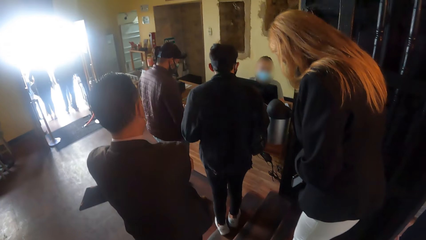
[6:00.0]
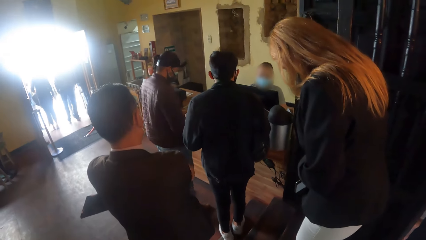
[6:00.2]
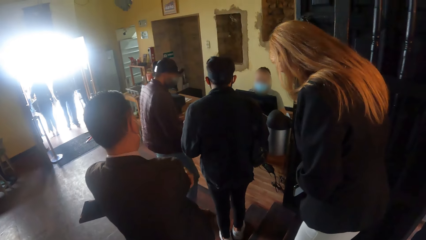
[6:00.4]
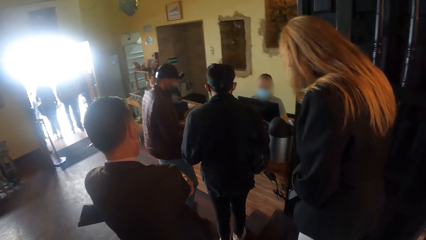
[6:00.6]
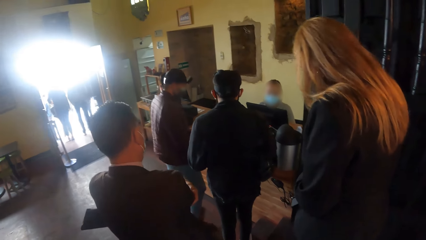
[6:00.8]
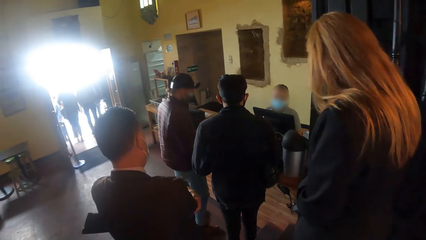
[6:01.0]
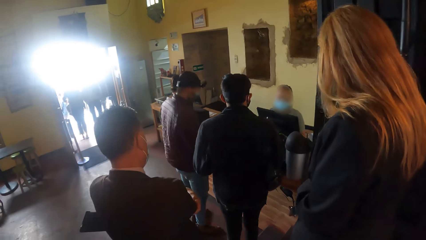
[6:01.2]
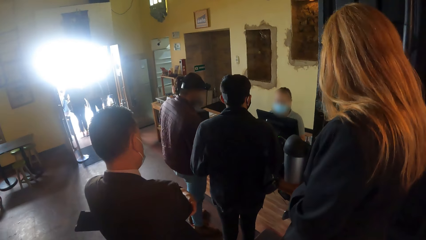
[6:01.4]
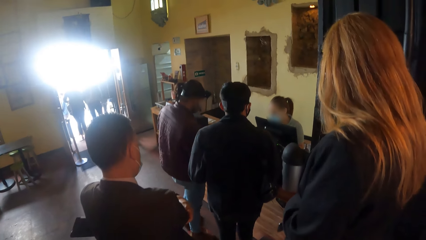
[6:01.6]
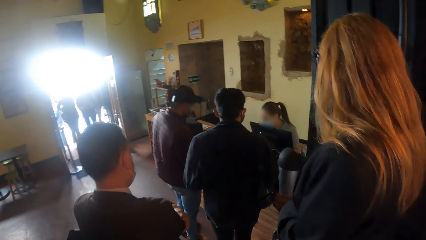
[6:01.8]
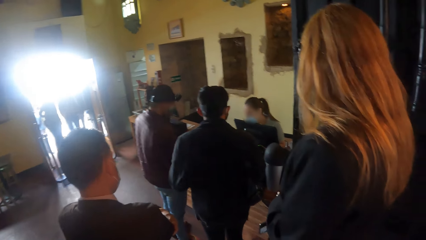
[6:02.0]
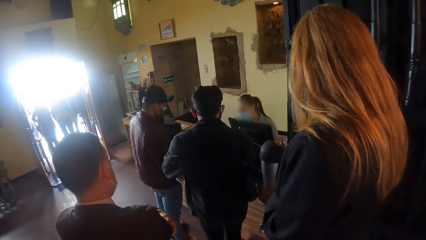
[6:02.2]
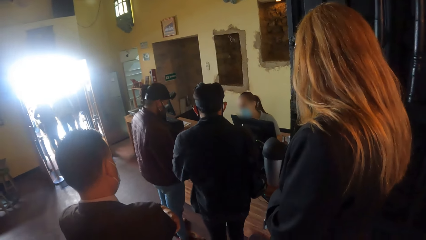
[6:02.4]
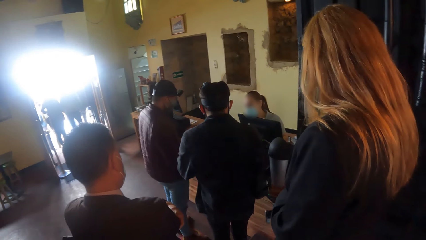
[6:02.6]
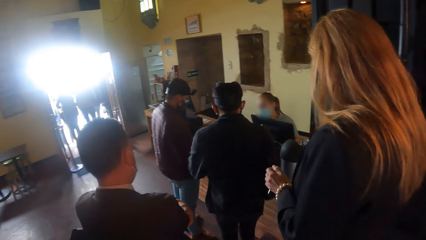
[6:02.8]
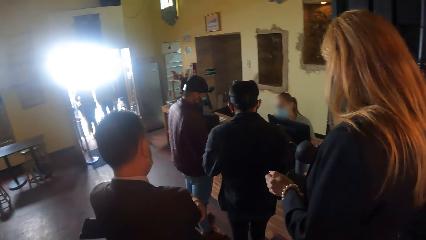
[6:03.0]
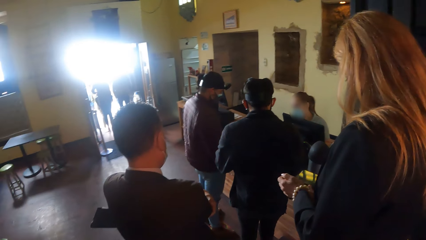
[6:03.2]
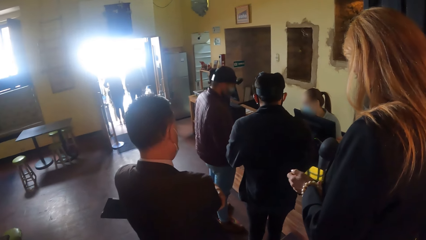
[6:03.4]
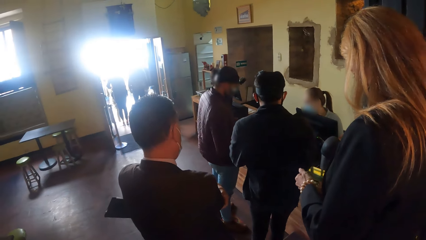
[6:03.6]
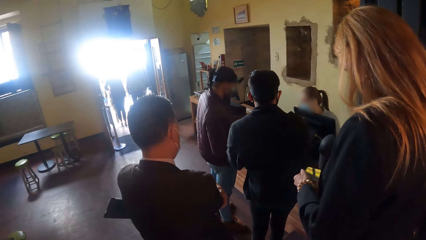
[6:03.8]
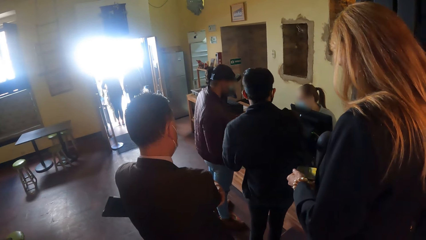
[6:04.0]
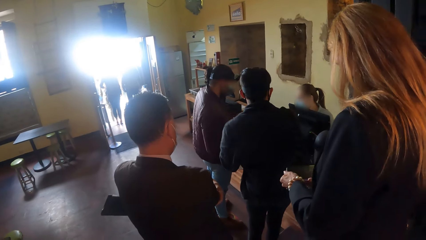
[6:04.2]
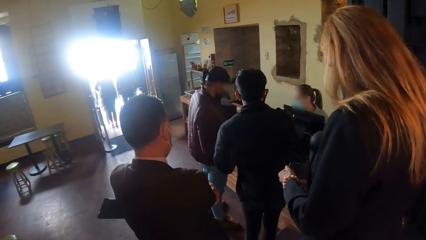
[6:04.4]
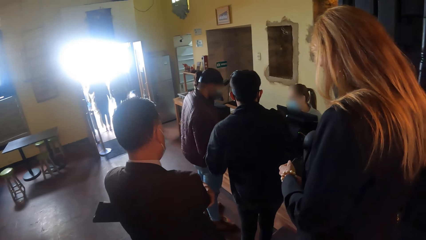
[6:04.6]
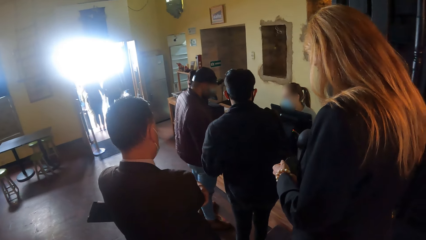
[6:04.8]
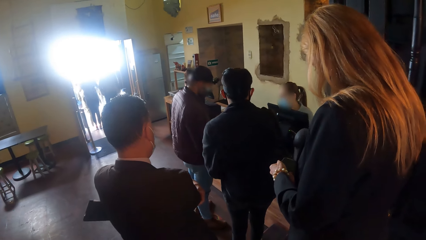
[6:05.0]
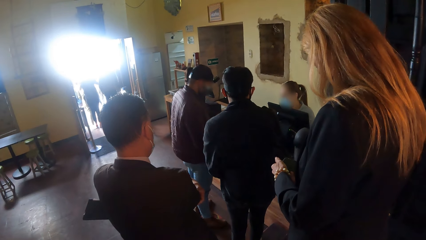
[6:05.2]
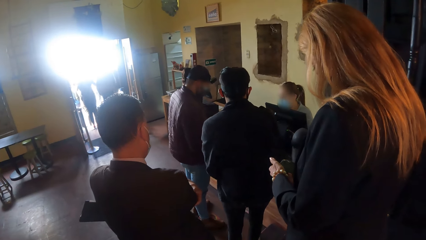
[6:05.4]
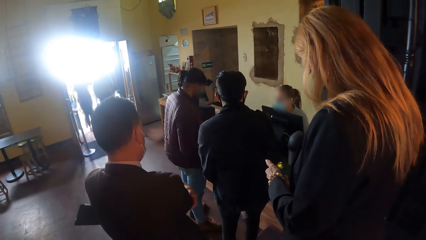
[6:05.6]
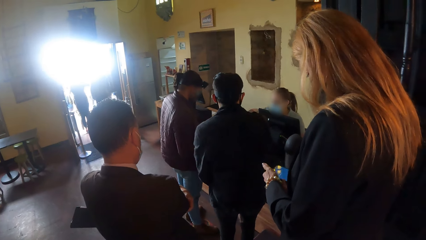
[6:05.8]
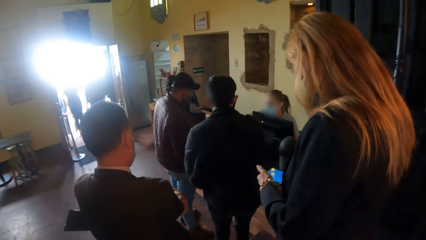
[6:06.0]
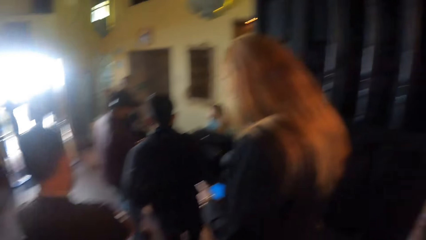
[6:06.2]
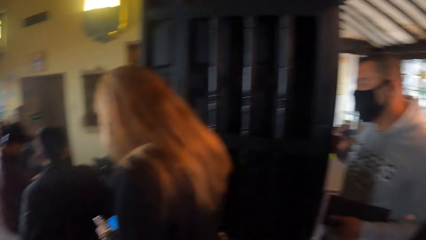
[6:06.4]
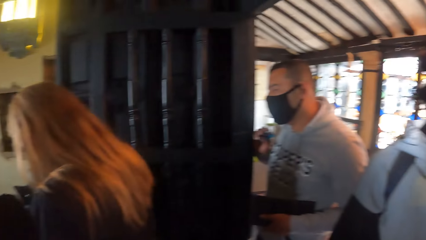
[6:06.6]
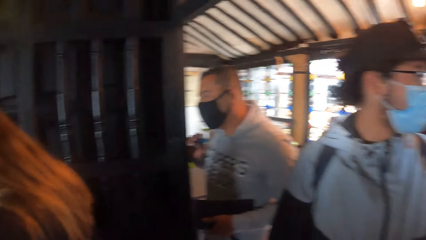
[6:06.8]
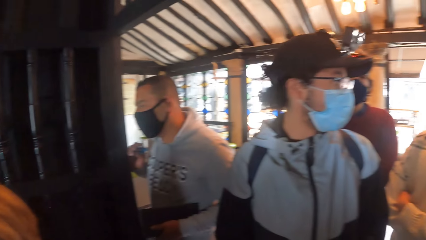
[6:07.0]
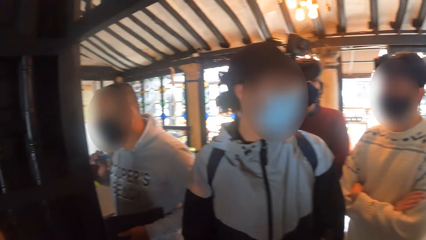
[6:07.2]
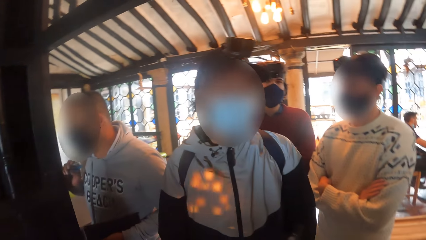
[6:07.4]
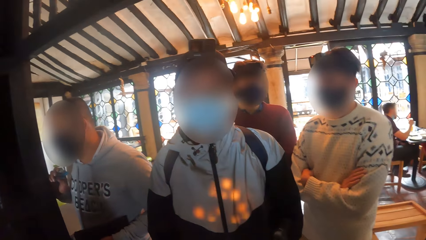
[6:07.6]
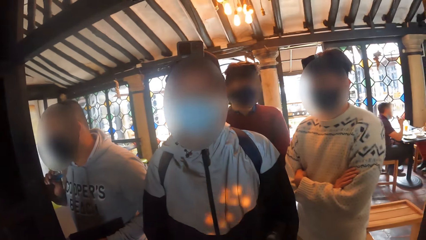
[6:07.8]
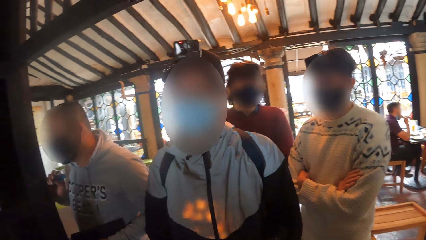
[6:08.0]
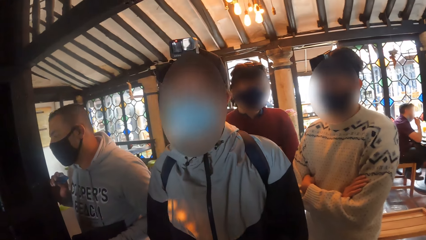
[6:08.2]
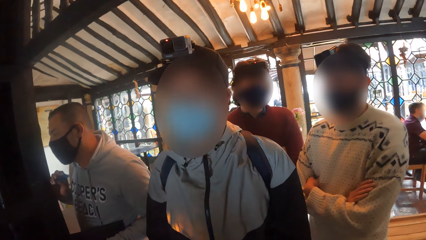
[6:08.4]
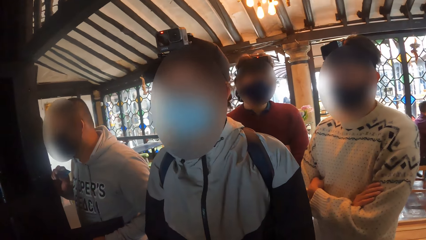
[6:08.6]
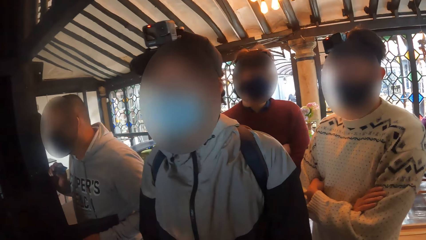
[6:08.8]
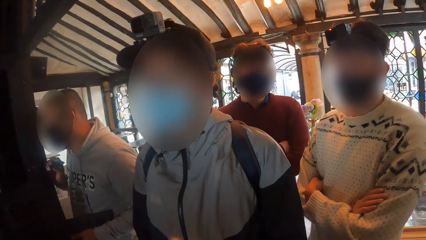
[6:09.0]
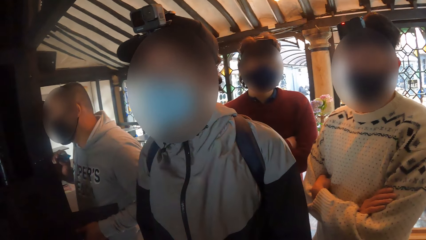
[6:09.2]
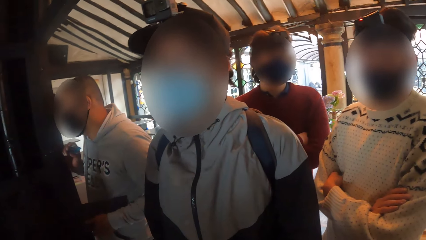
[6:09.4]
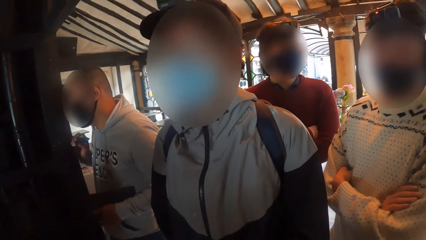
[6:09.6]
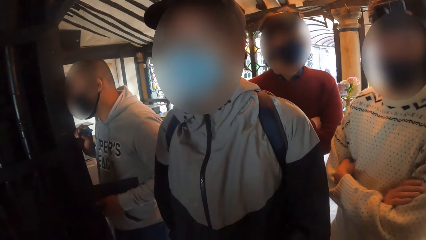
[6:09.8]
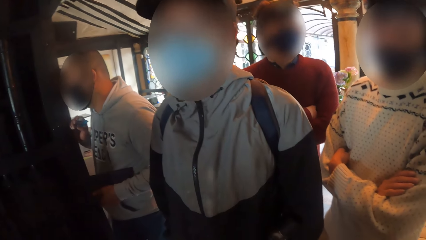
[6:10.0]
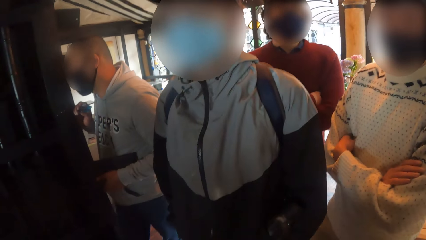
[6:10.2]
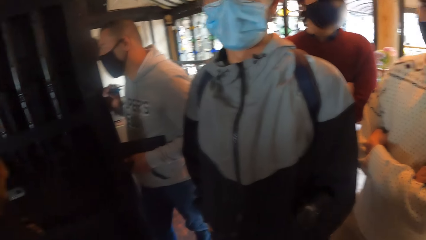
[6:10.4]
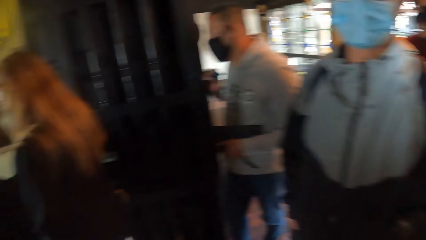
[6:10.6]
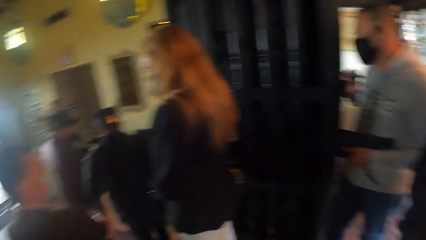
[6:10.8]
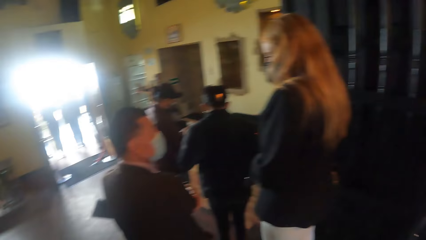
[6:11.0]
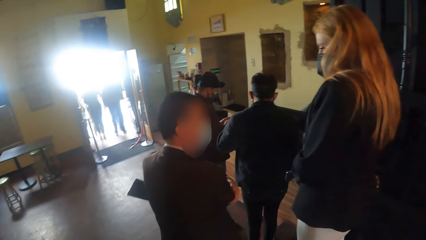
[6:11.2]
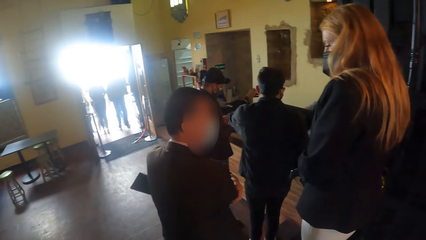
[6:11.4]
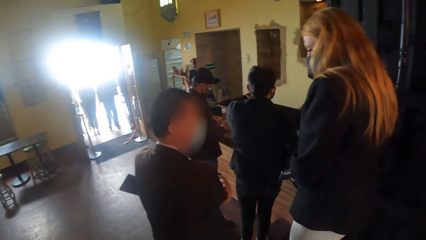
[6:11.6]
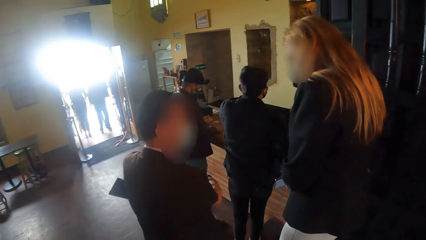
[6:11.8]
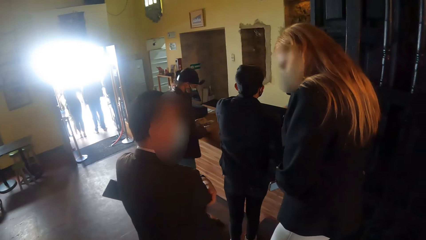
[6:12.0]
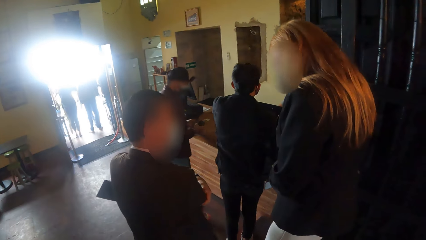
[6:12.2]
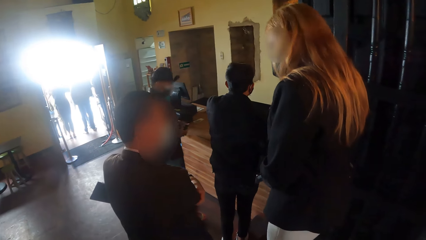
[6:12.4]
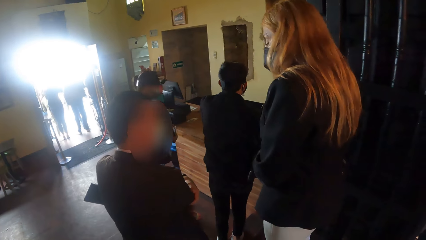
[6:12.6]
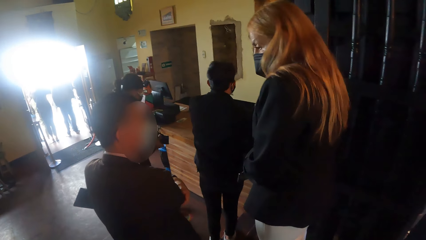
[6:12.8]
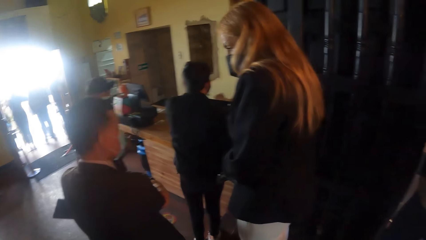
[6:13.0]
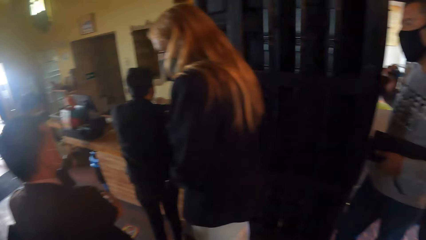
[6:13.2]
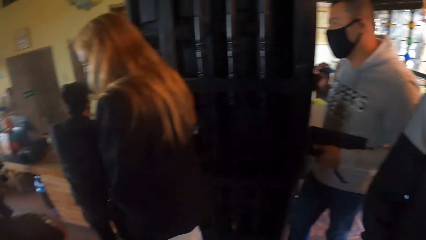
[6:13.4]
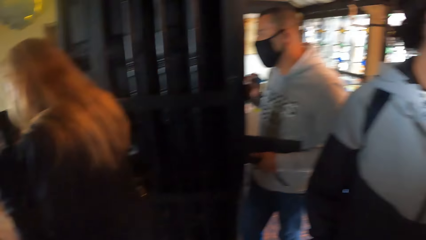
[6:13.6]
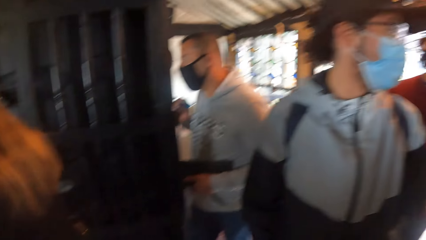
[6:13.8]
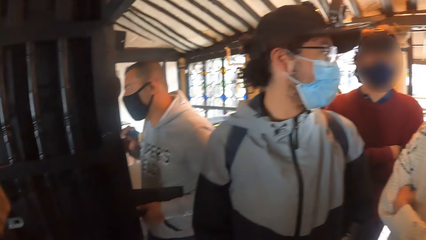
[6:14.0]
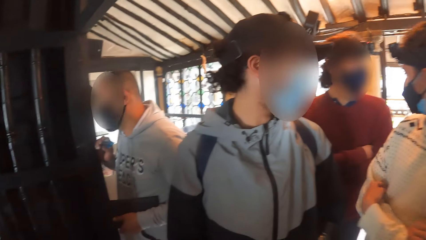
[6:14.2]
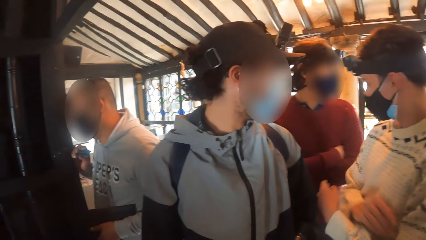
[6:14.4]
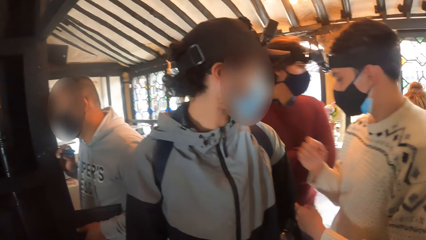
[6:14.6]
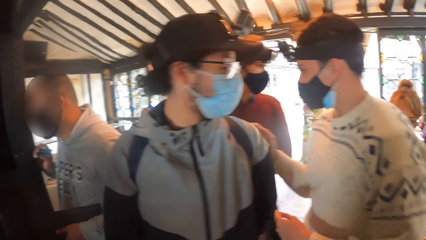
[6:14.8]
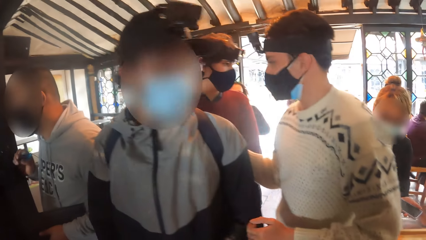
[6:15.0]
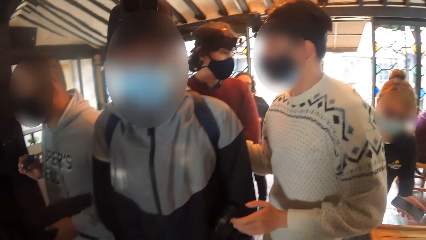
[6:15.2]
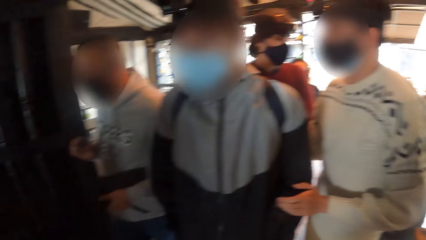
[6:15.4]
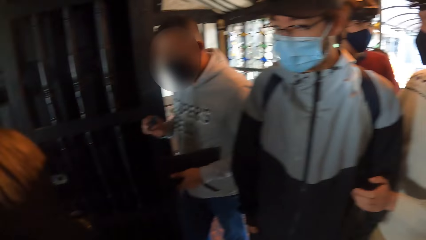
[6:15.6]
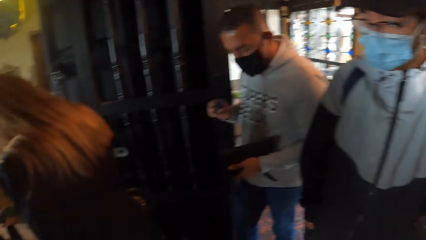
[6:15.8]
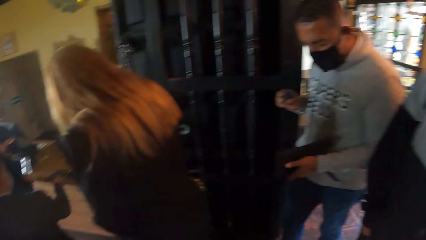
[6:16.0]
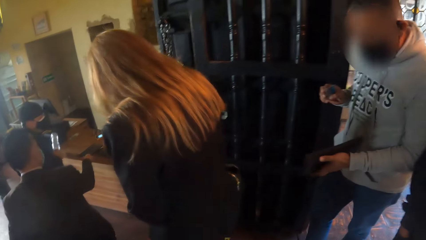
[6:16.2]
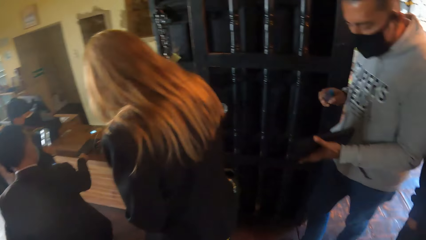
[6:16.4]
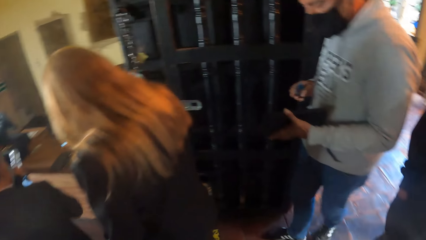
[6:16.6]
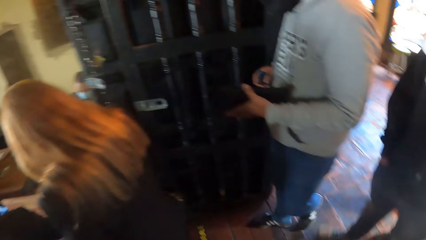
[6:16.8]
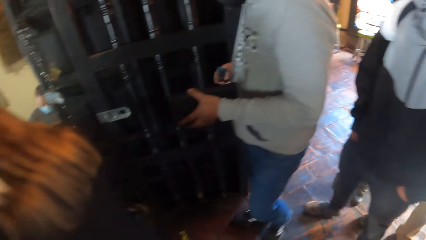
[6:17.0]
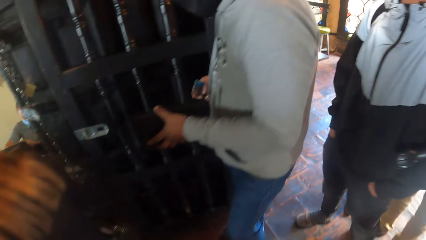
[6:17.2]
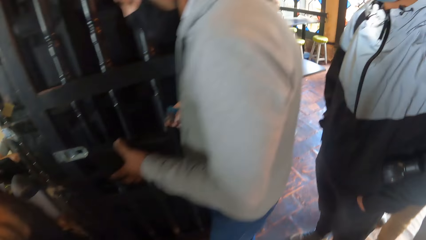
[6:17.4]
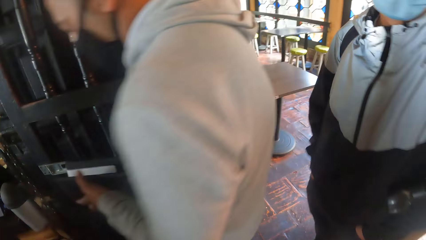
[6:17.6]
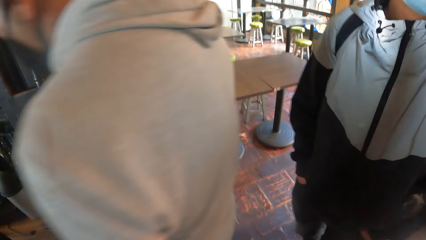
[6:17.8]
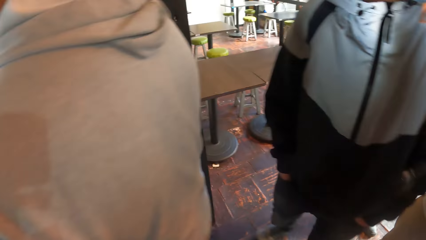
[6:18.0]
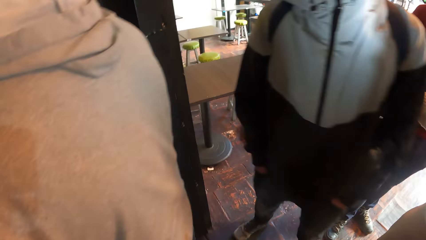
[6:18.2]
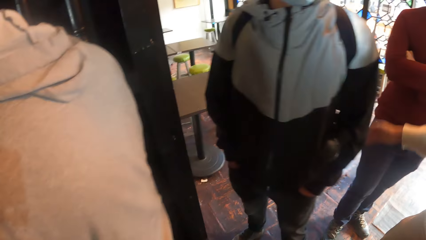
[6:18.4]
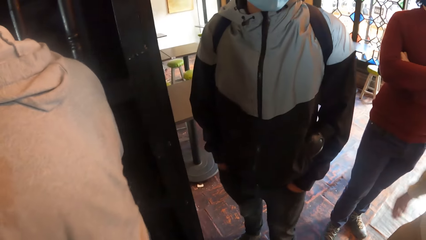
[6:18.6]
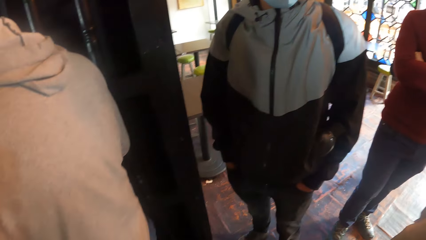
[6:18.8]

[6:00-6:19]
A woman holds a phone in her hands. She operates the phone with her right hand. The camera wearer converses with a person. A man interacts with another woman. The camera wearer looks around. A second man interacts with the first woman. A third man interacts with a fourth man. The fourth man moves towards his right side. The third man moves towards his right side. A fifth man moves forward into the hall.
